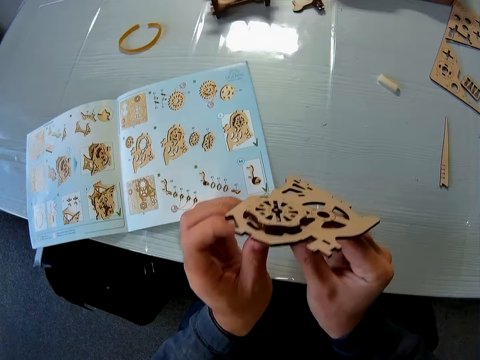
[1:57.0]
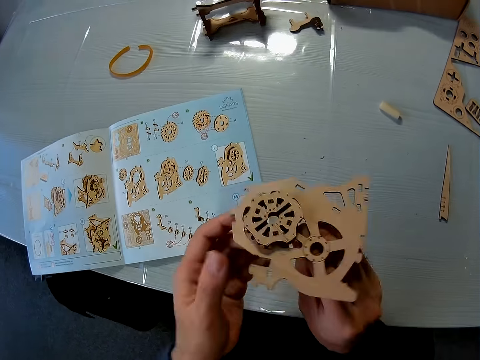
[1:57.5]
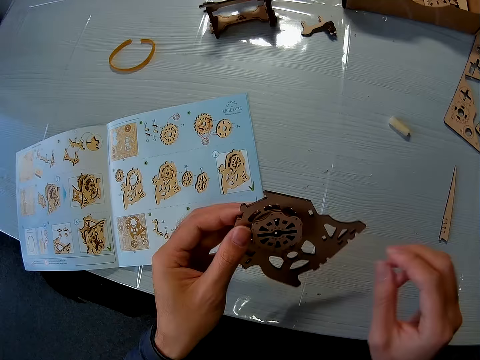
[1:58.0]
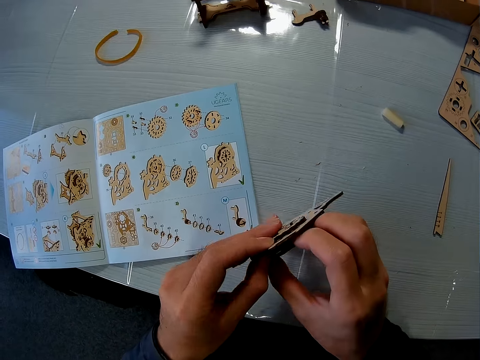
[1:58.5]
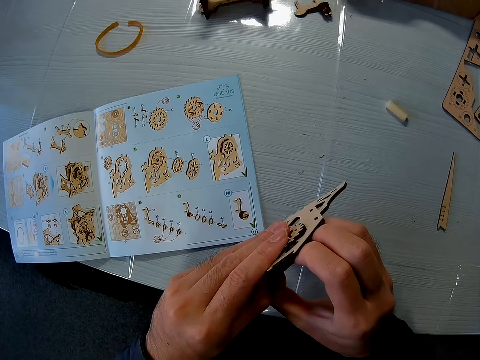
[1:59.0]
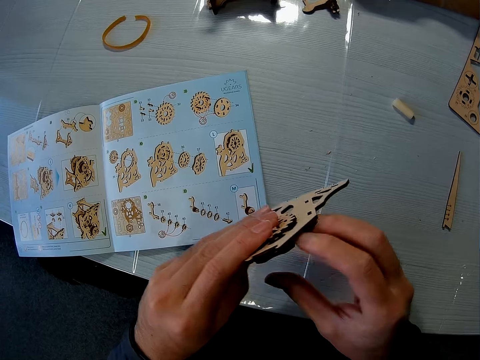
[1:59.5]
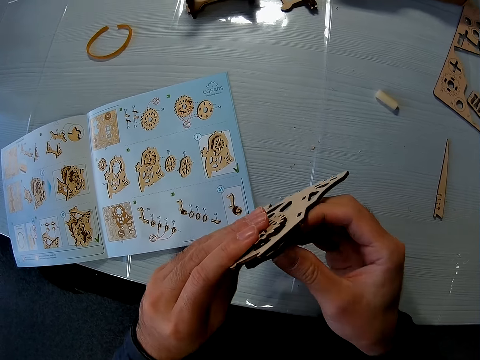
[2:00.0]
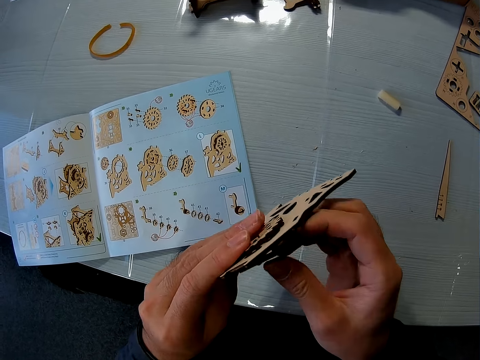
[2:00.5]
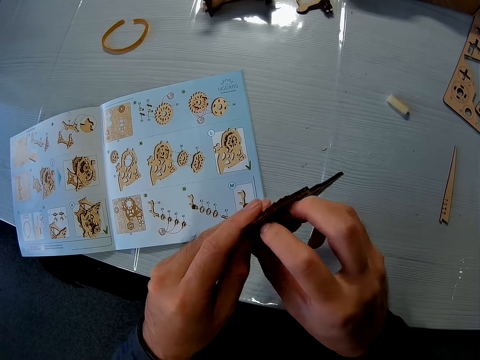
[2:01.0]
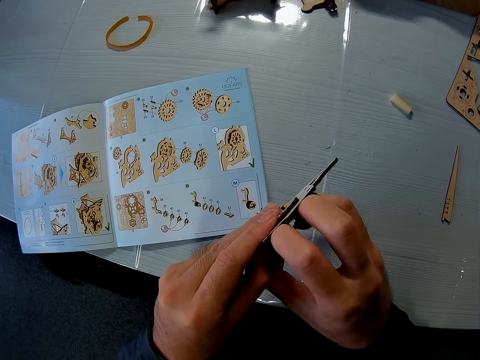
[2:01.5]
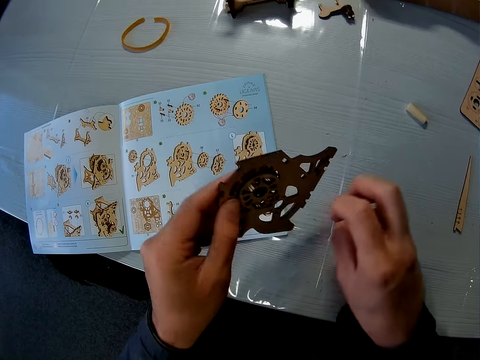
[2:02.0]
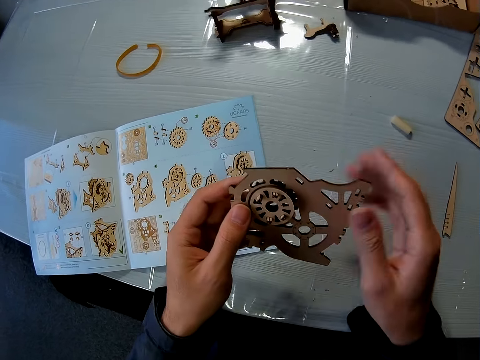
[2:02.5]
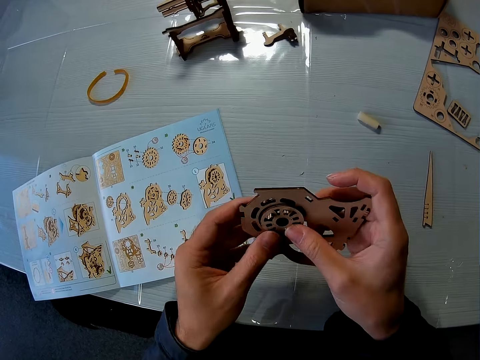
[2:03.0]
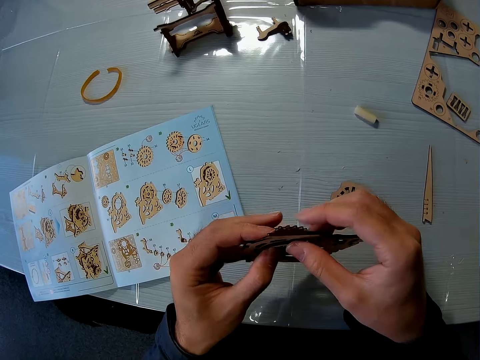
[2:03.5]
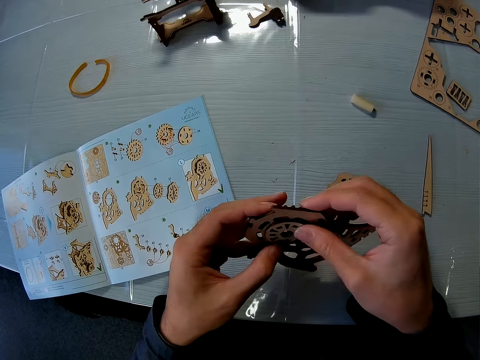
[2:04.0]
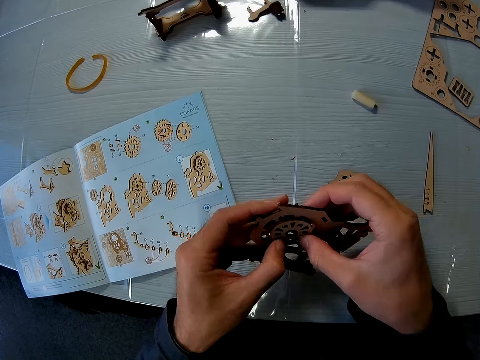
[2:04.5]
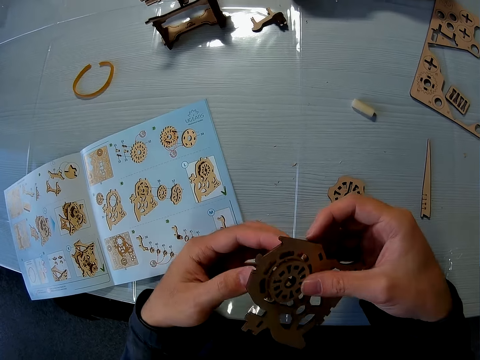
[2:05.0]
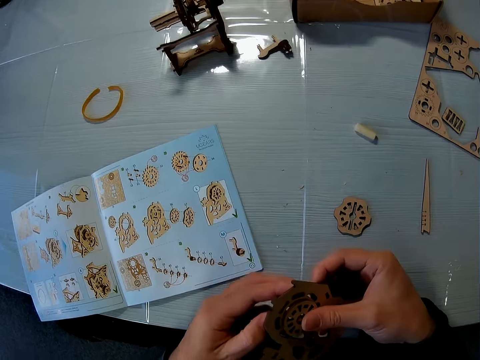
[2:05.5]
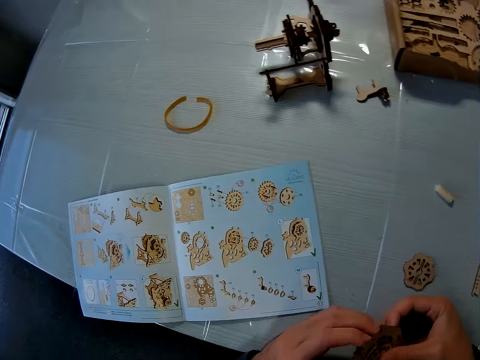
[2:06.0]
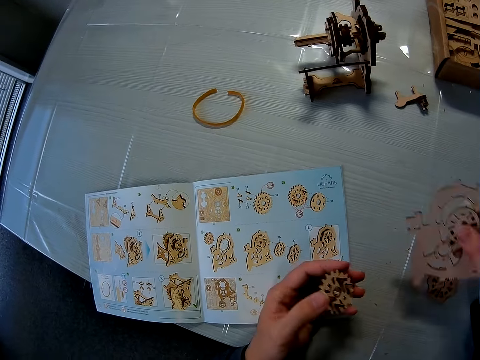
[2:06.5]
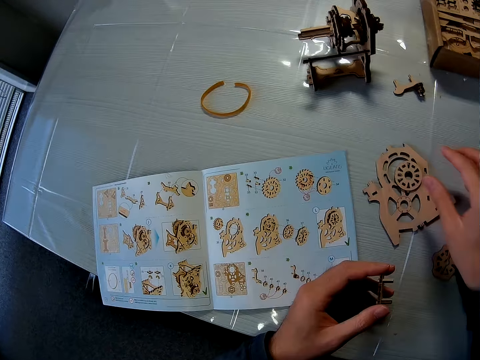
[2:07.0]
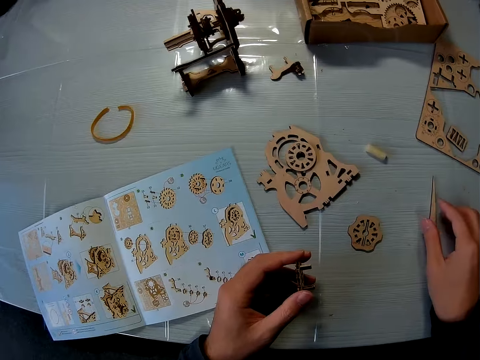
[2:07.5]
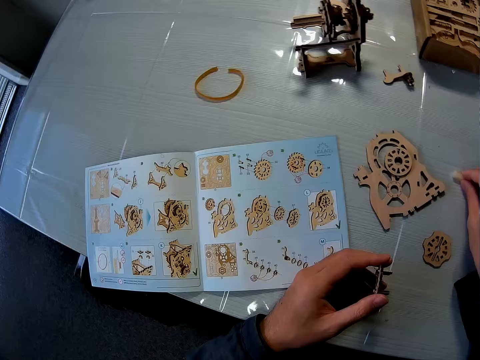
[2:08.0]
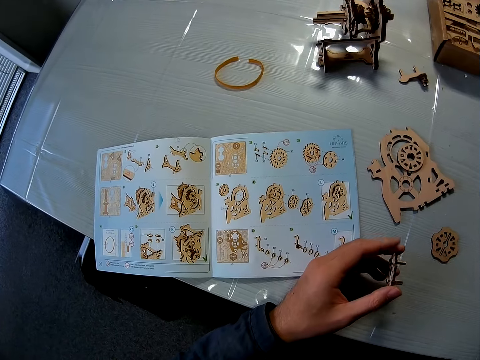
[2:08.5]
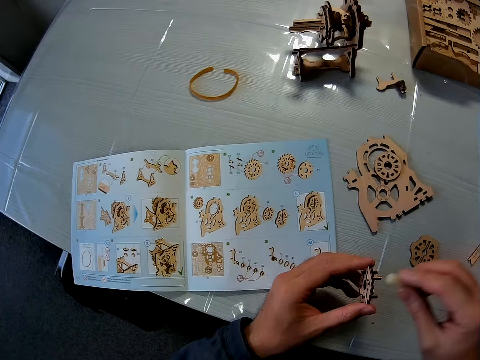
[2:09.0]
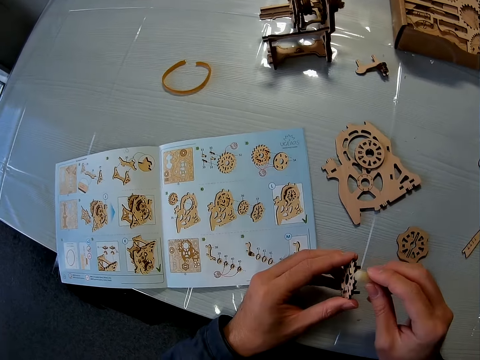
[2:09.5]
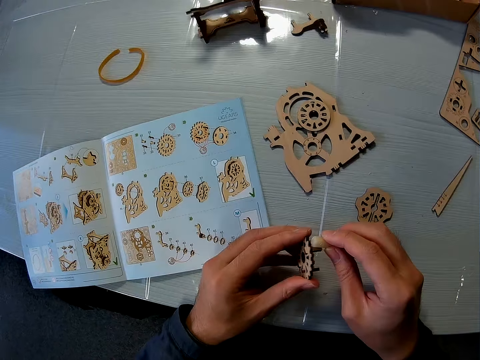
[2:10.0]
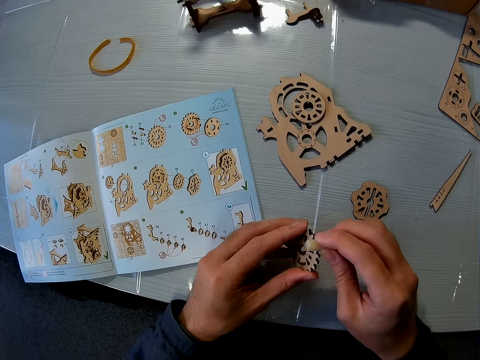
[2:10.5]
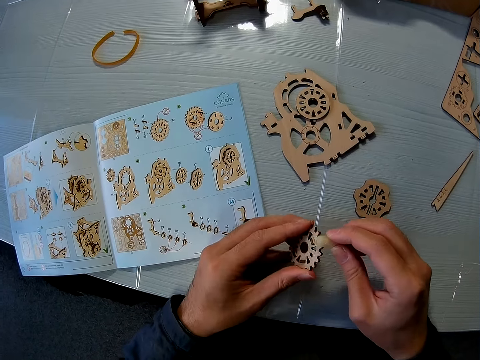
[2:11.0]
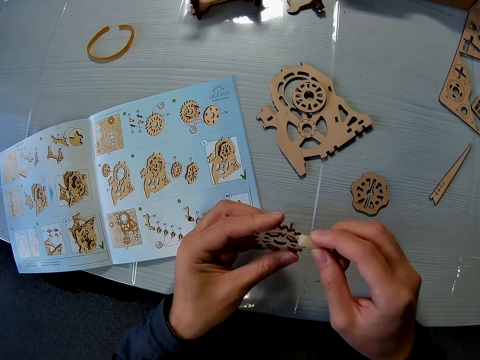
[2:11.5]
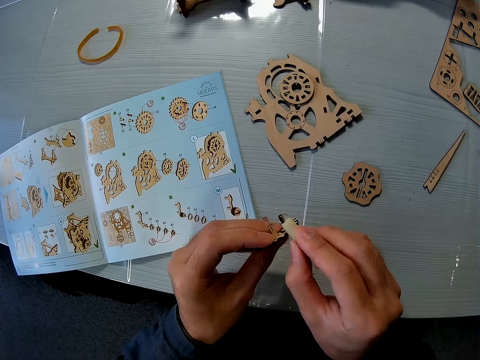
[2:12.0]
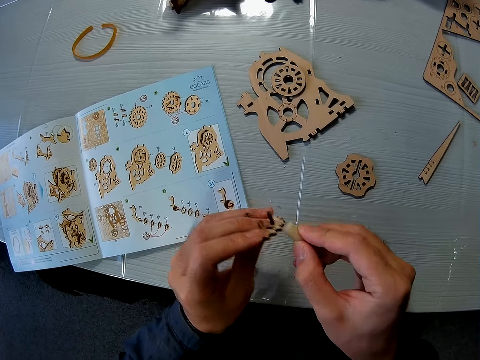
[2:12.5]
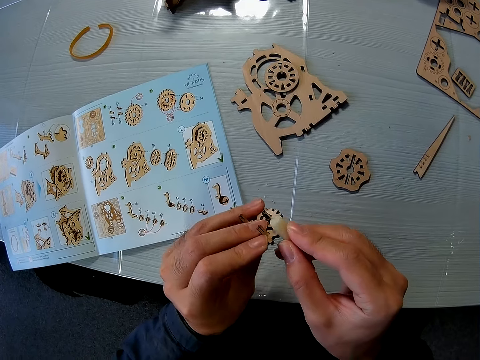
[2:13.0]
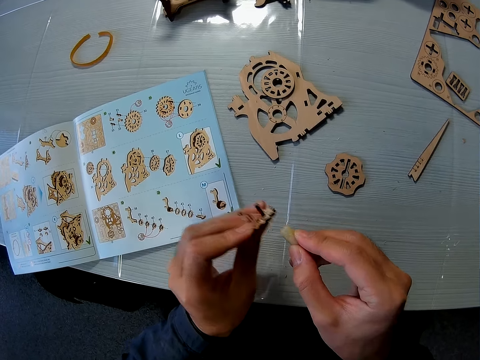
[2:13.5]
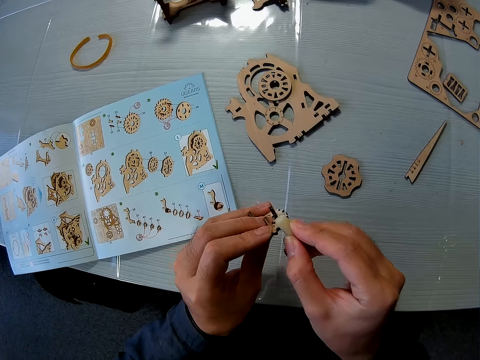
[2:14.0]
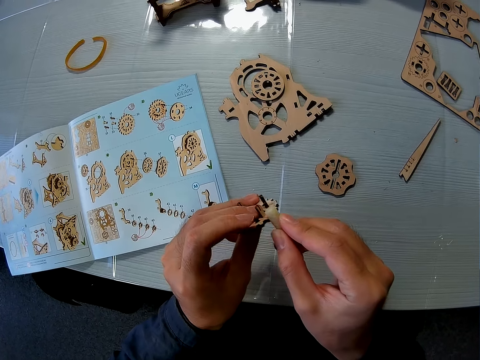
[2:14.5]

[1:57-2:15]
The camera wearer holds the art piece or puzzle piece. He removes part of the puzzle piece and drops the part of the puzzle piece. He dismantles the art piece. He removes another part of the puzzle piece with his left hand. He drops the puzzle piece on his right hand on the table. He picks up the glue from the table. He picks up the sandpaper block with his right hand on the table. He smoothens the puzzle piece with the sandpaper block. He applies glue on the art piece.

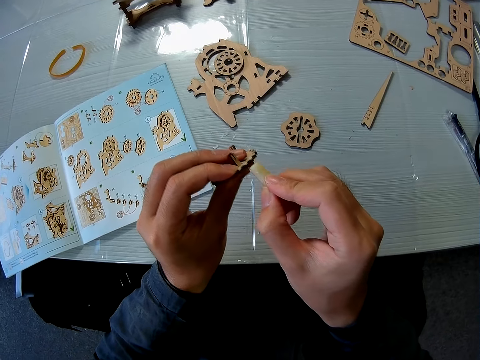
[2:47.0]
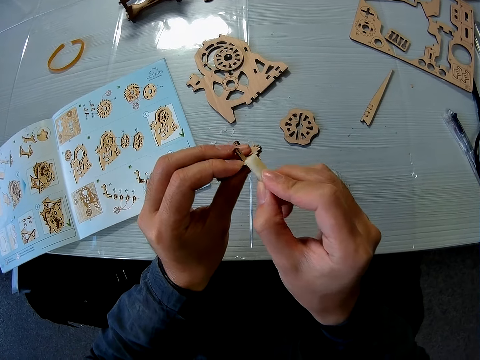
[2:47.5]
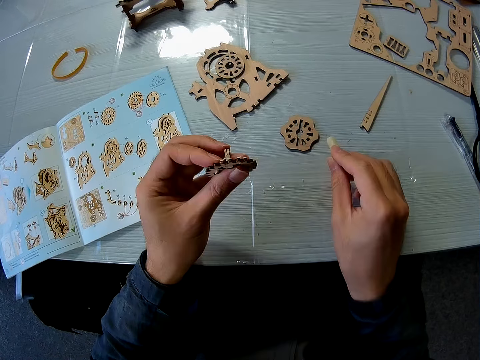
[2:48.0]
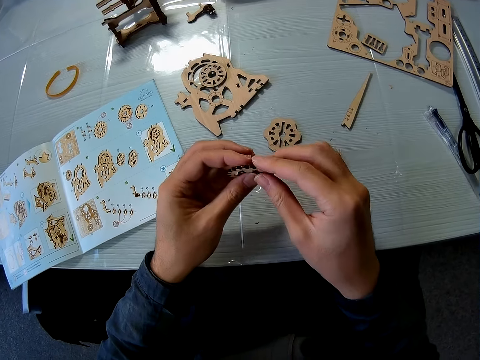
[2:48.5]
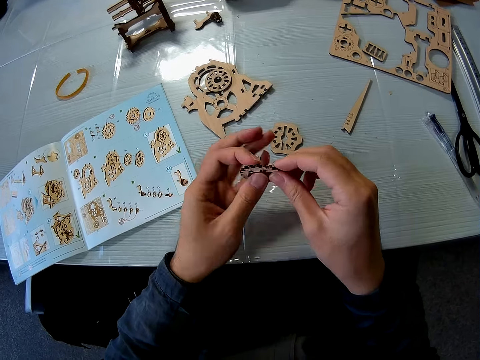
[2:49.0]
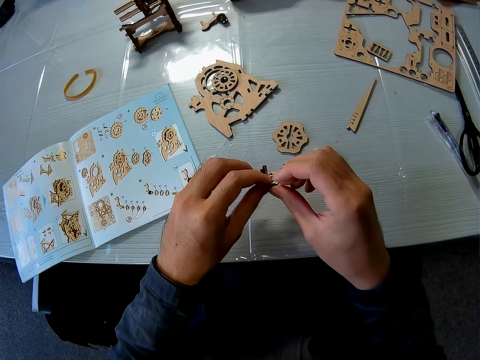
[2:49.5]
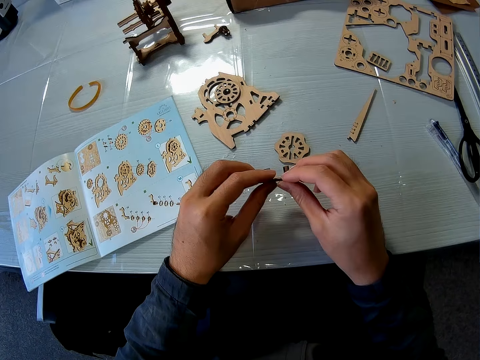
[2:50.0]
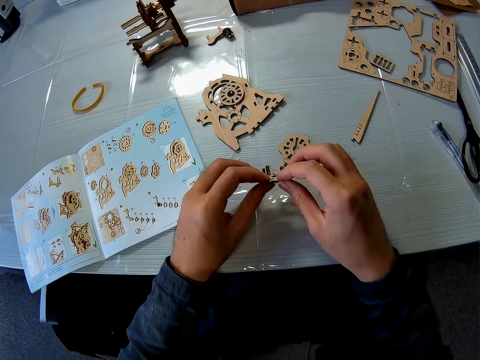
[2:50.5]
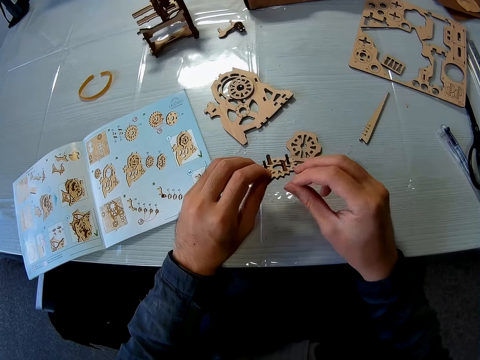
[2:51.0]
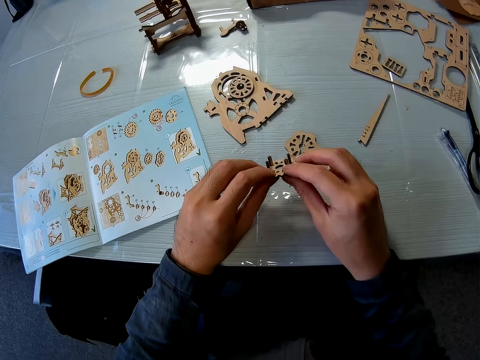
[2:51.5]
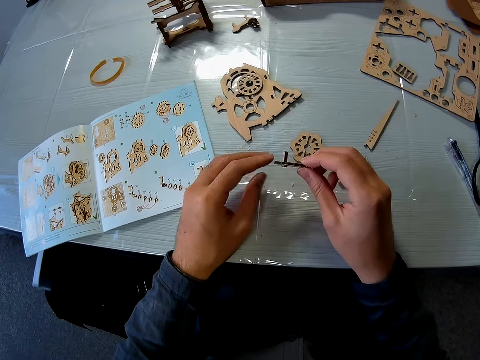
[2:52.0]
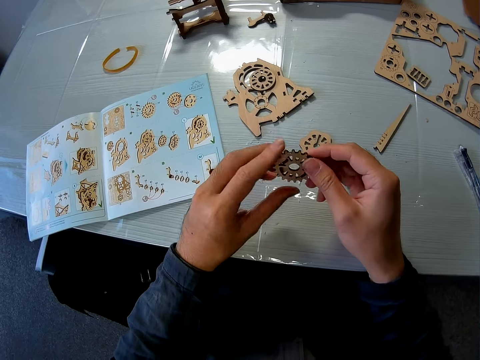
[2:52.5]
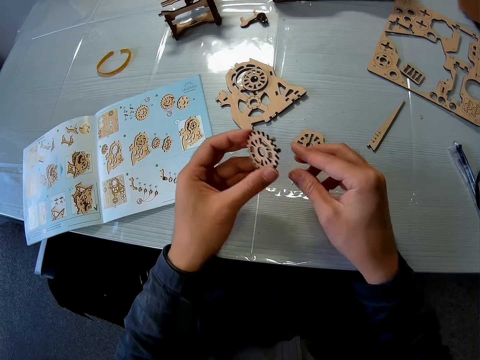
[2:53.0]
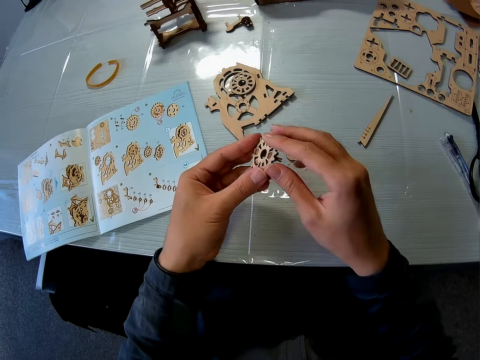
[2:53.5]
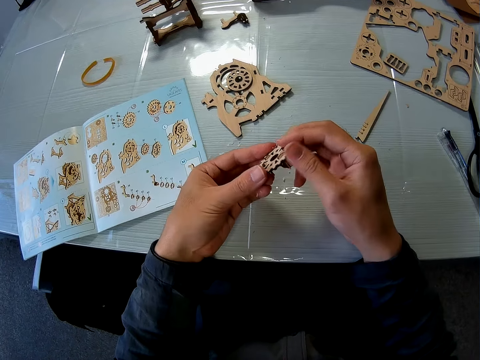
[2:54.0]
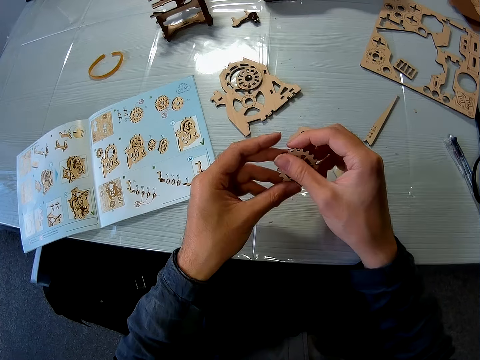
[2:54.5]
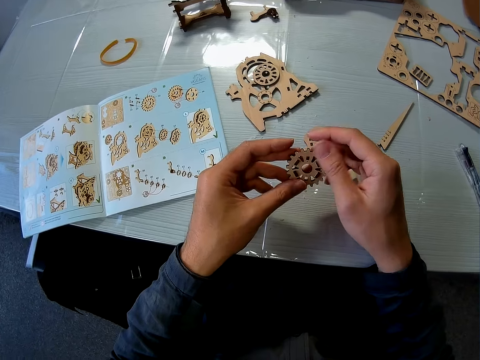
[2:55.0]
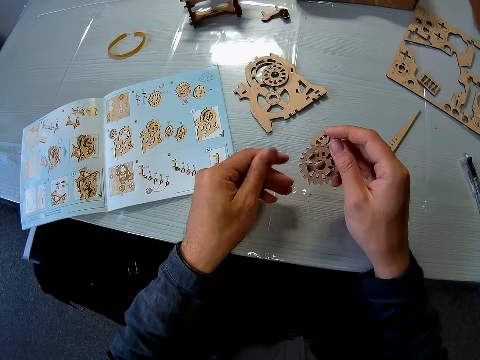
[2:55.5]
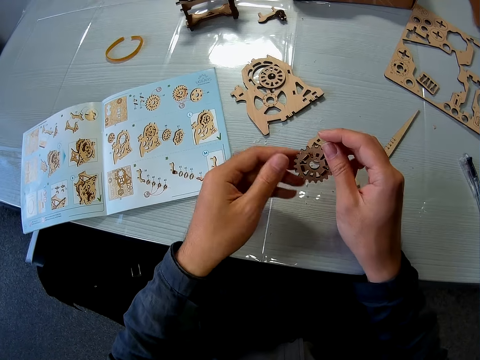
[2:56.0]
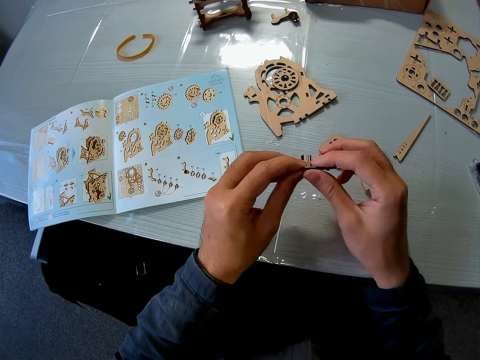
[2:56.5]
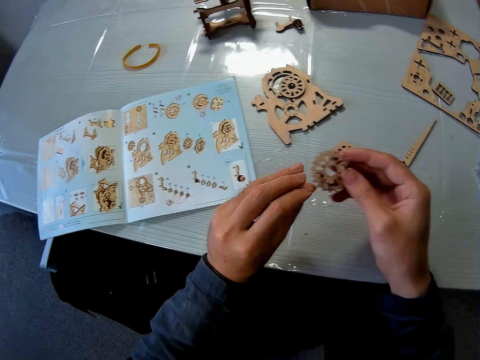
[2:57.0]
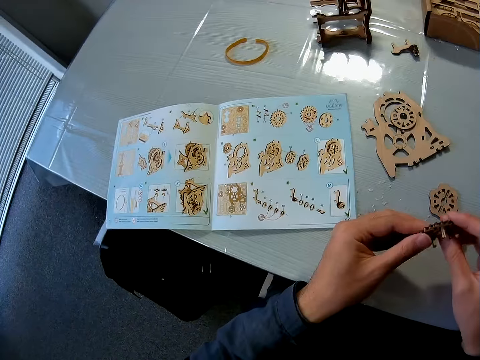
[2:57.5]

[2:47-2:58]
The camera wearer drops the sandpaper block on the table. They place the glue on the table. They hold the art piece or puzzle piece with both hands. They adjust the puzzle piece with both hands. They rub the art piece.
